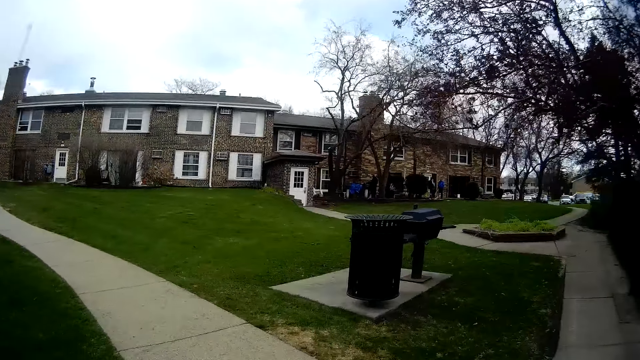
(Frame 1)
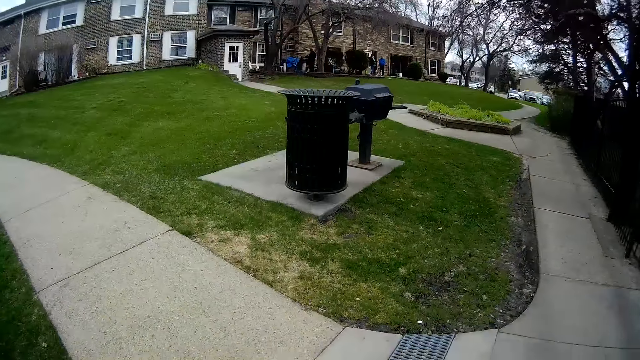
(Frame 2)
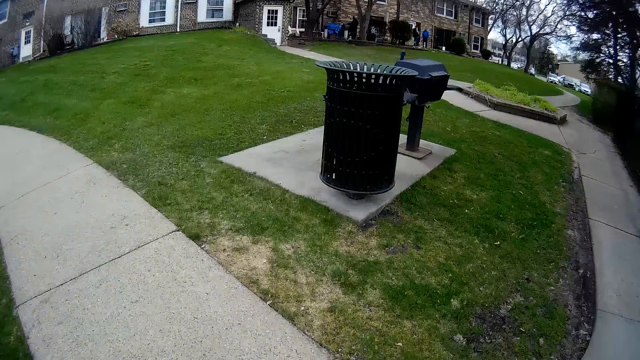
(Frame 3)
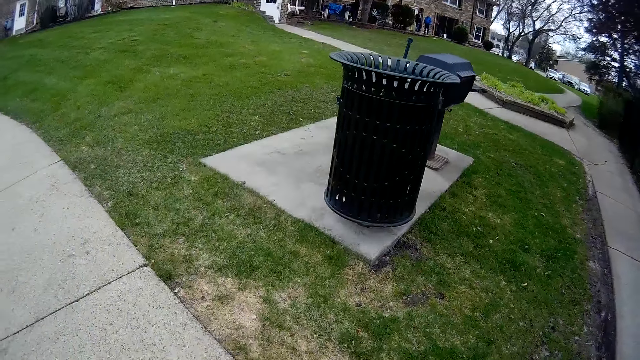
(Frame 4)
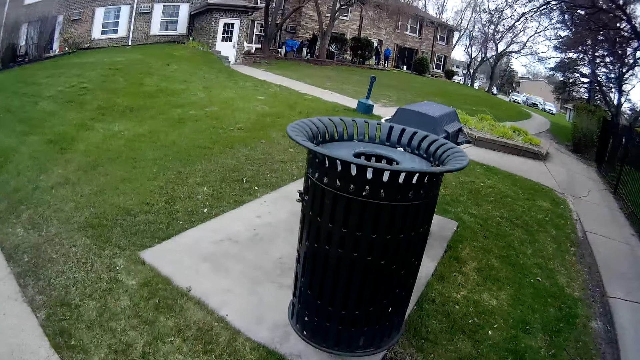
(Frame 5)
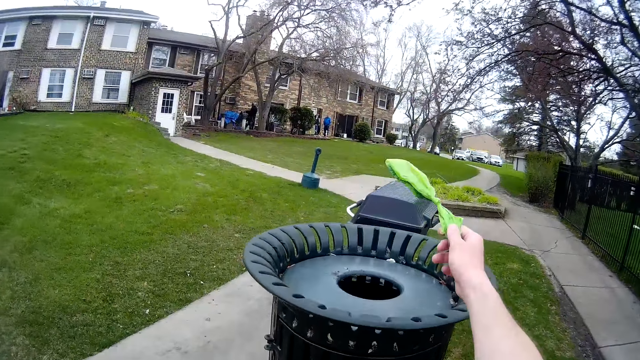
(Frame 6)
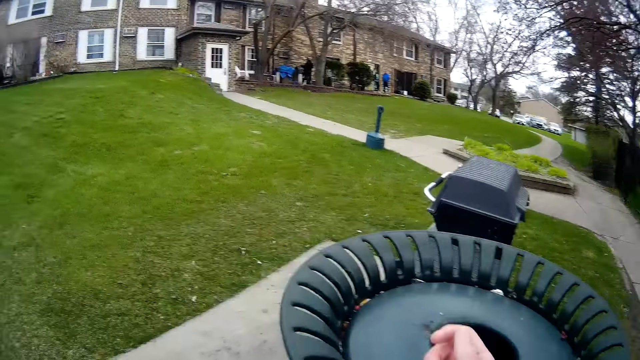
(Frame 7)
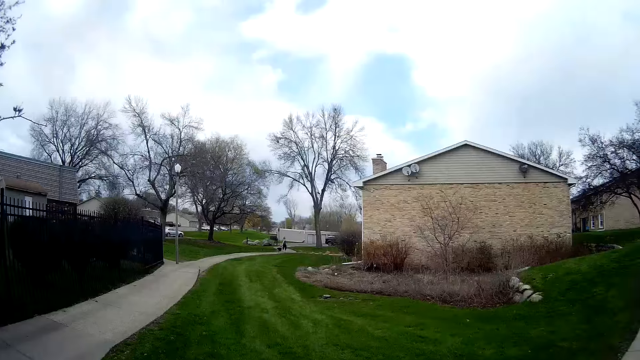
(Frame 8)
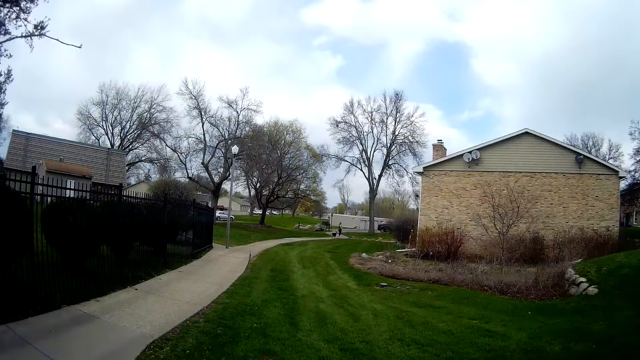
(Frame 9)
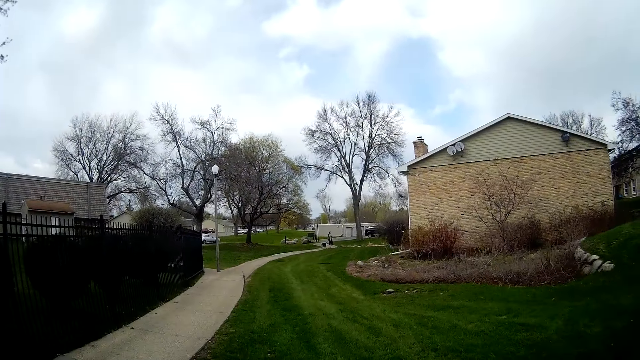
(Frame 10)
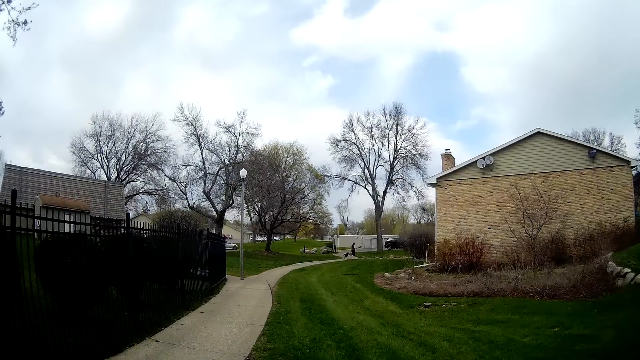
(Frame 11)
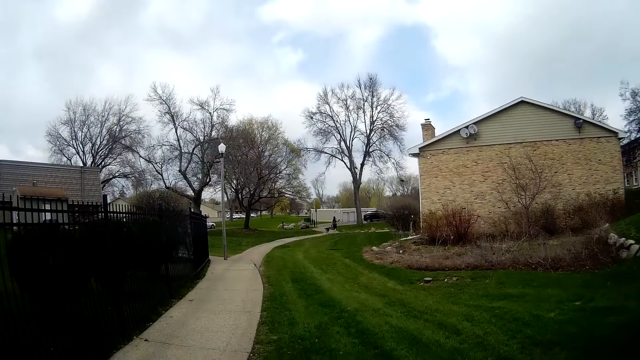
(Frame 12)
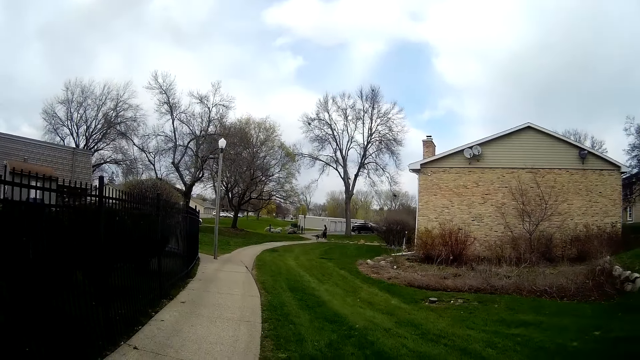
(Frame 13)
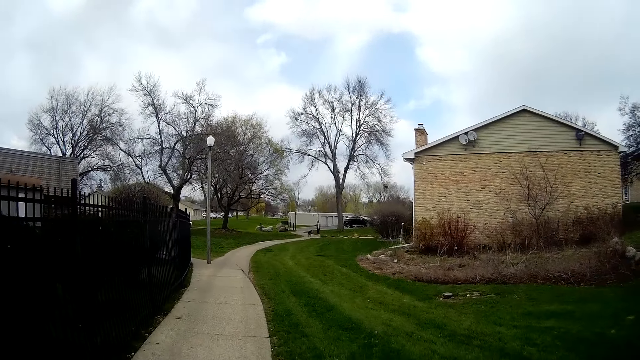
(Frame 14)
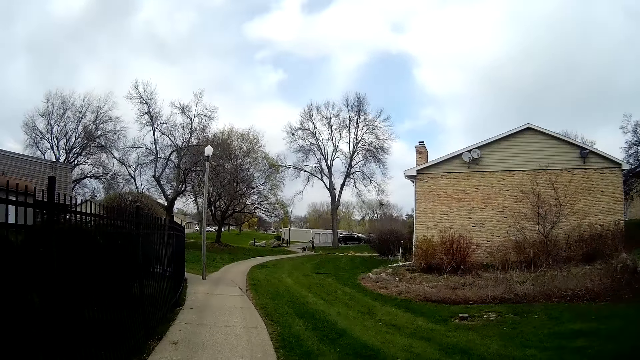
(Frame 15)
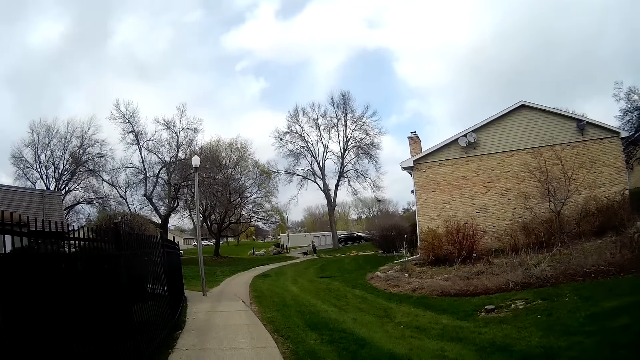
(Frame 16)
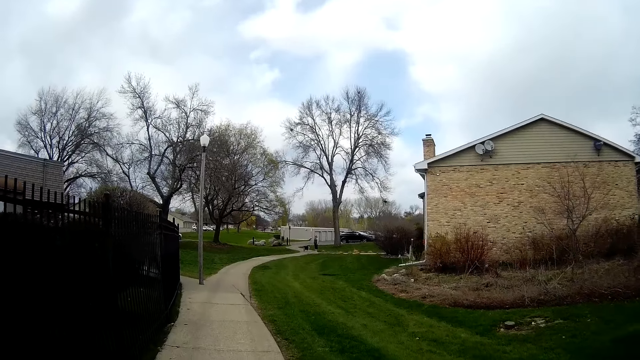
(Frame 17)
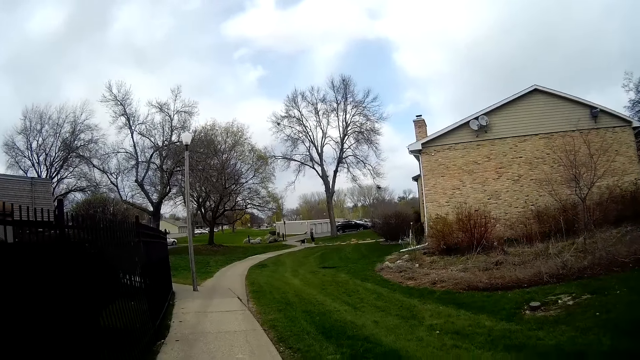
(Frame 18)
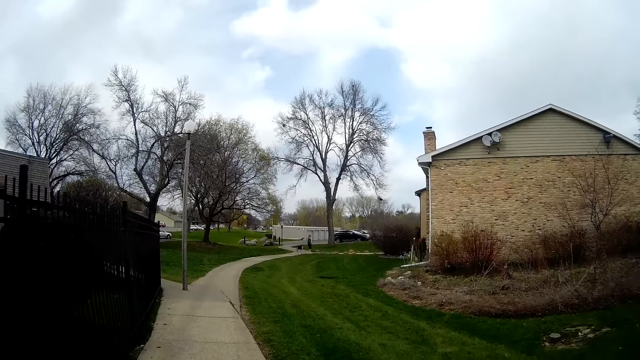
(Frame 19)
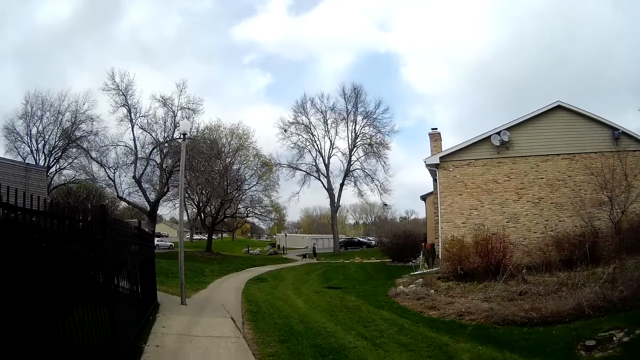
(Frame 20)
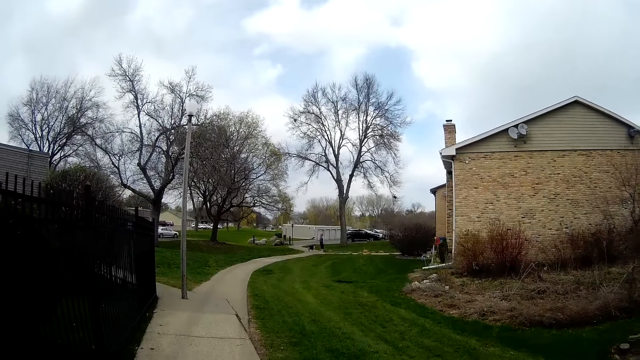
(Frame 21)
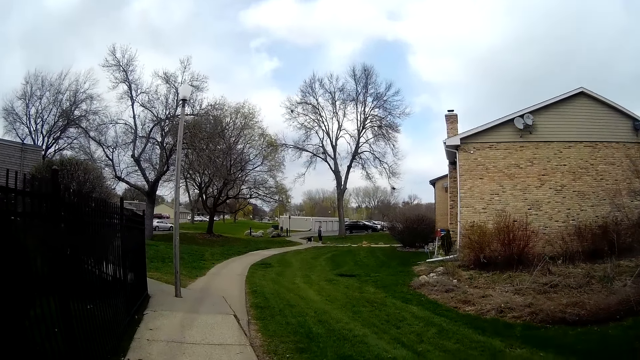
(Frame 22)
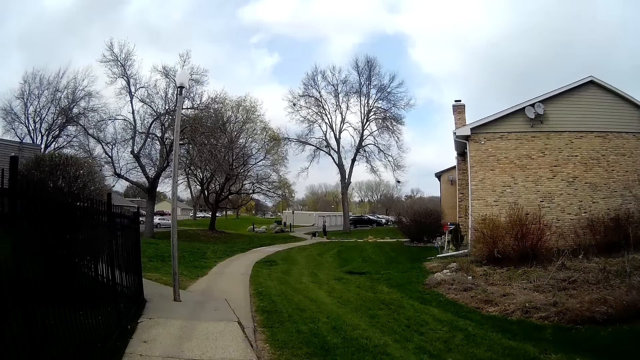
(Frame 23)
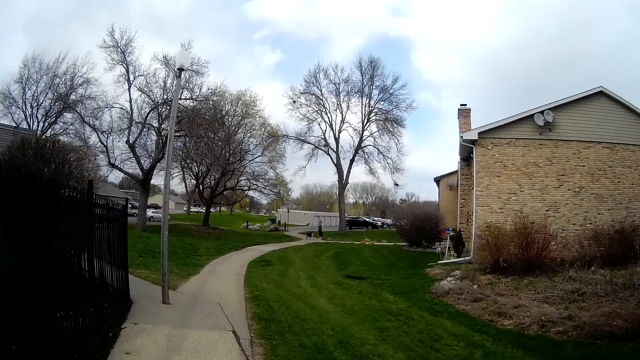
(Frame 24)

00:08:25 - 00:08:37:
The camera wearer throws the nylon with the dog poop in his right hand into a bin on the pathway. He walks on the pathway.

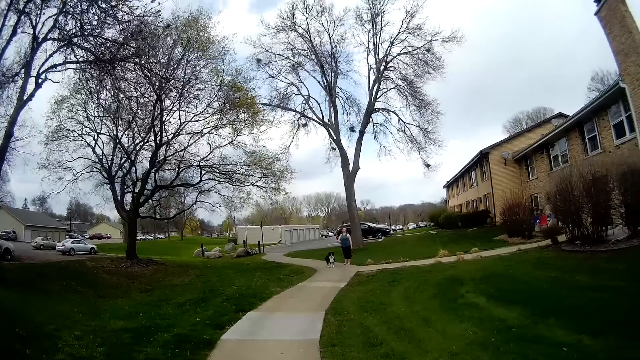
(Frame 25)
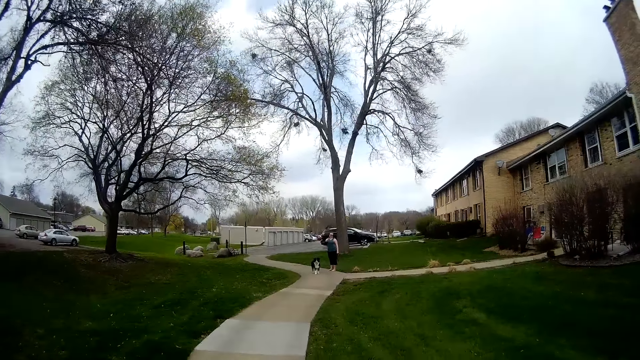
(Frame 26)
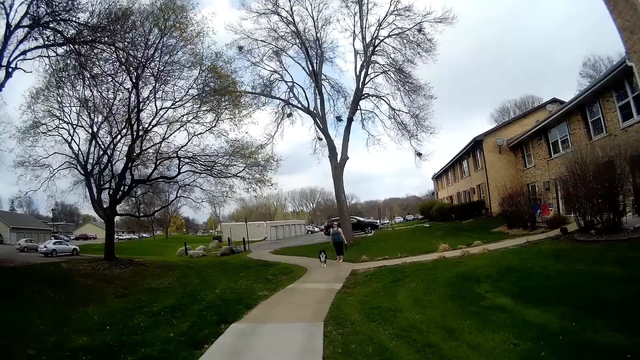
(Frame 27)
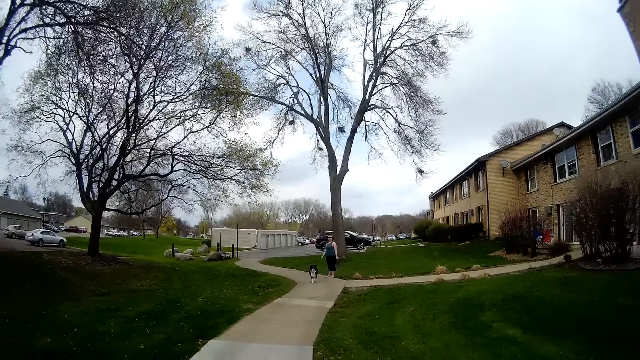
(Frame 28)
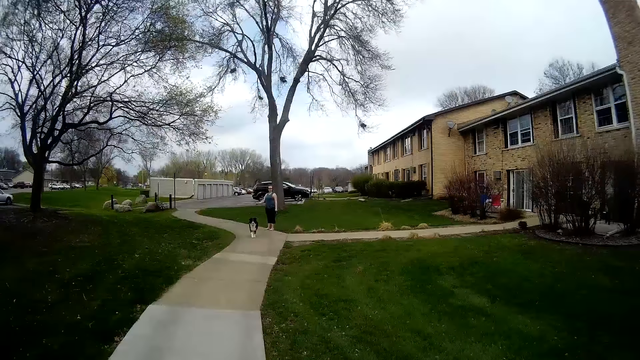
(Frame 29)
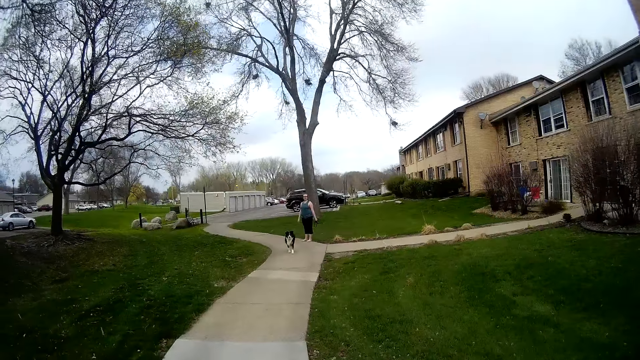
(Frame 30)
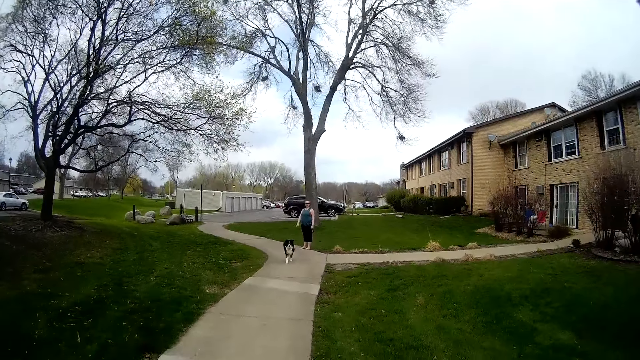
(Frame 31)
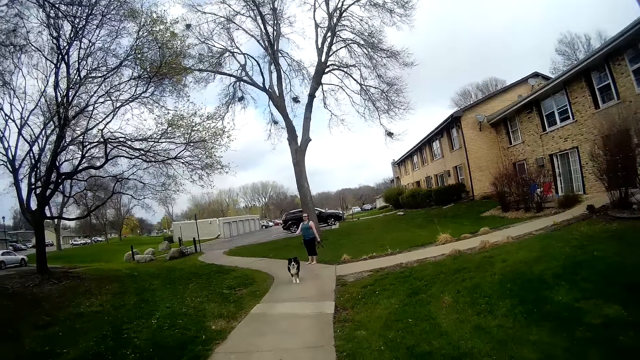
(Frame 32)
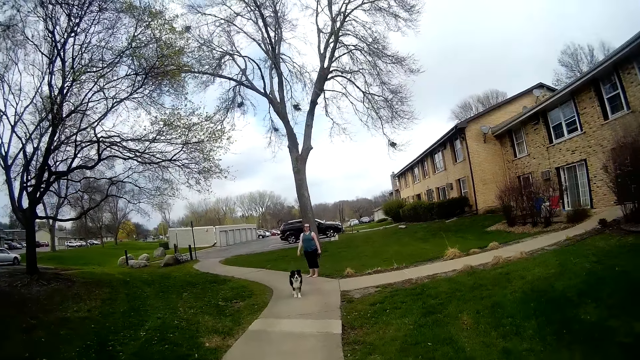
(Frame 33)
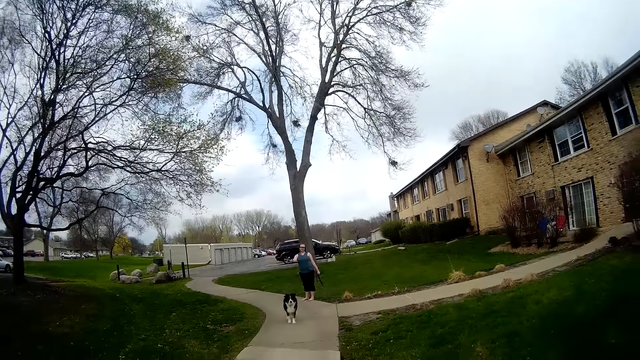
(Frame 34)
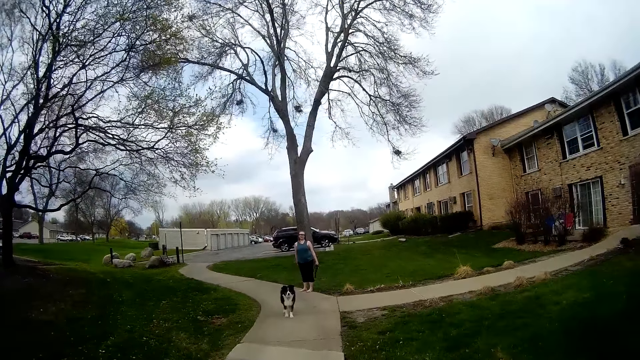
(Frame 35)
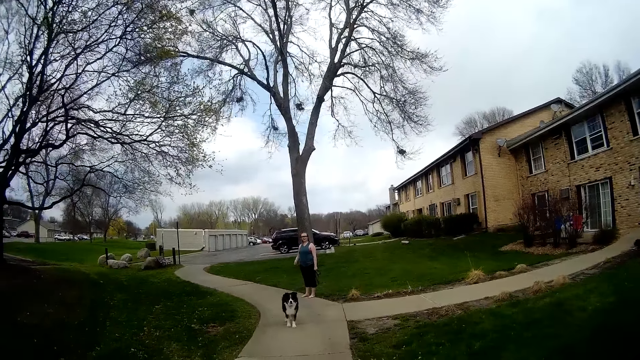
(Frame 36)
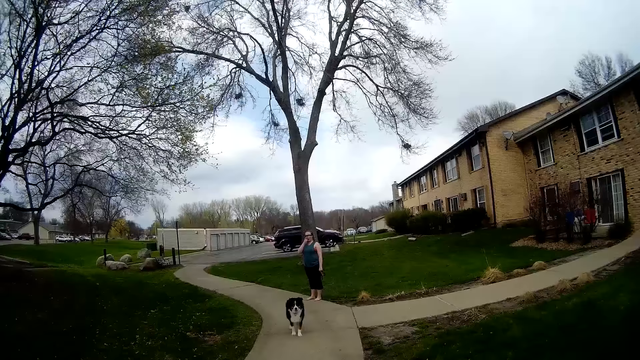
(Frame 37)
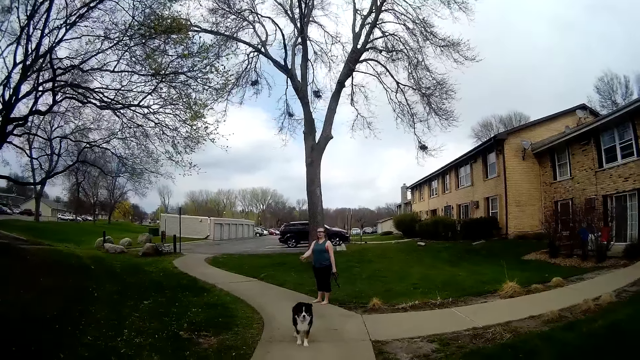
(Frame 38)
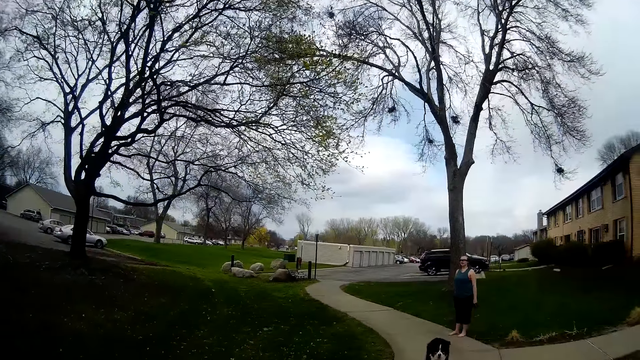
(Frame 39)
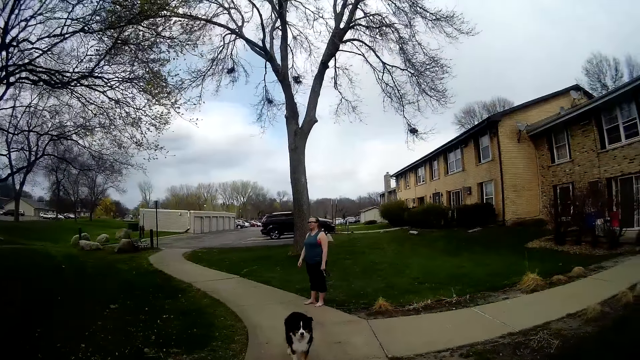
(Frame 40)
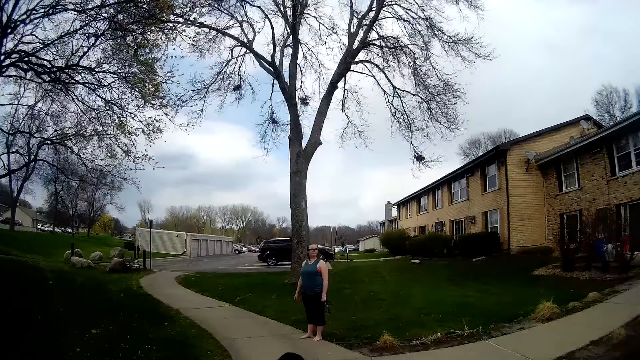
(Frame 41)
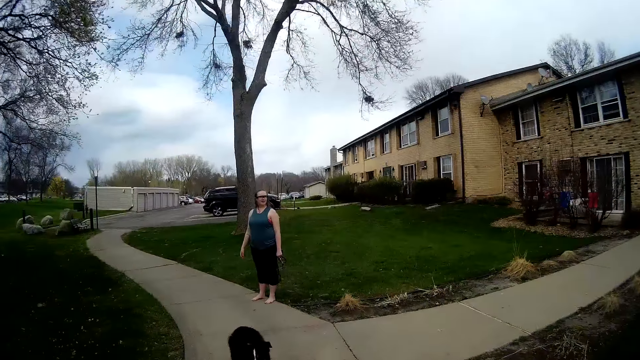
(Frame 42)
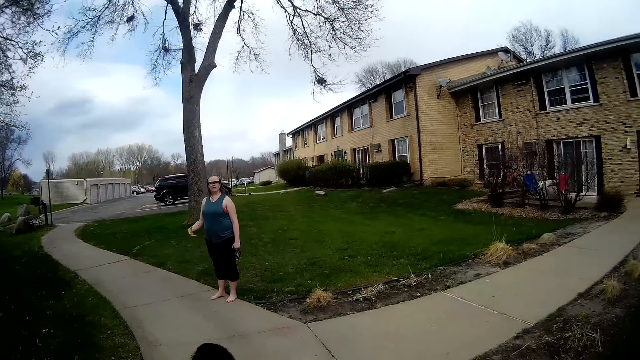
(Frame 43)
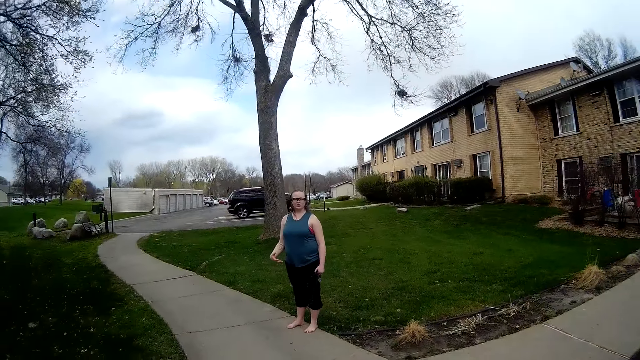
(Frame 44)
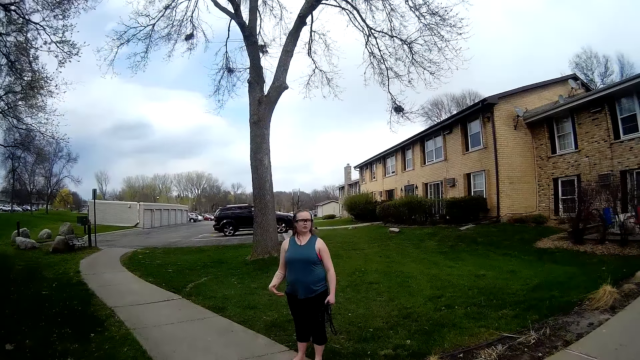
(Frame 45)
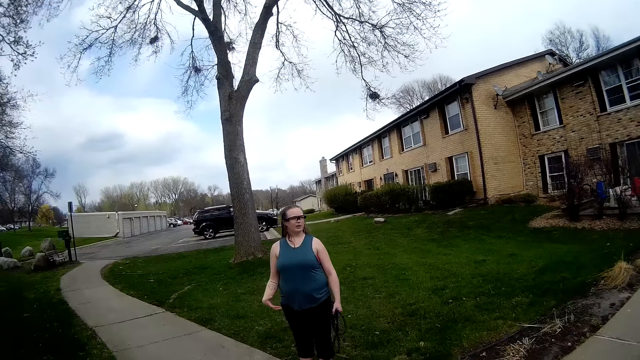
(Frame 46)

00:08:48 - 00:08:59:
The dog walks on the pathway. The woman touches her face with her right hand.
